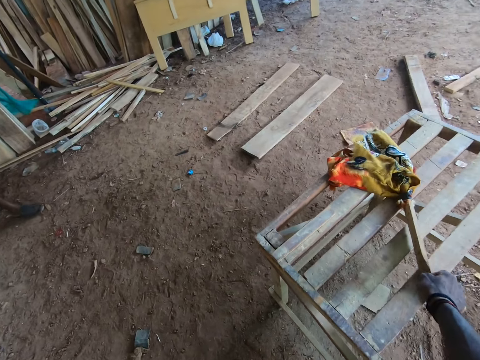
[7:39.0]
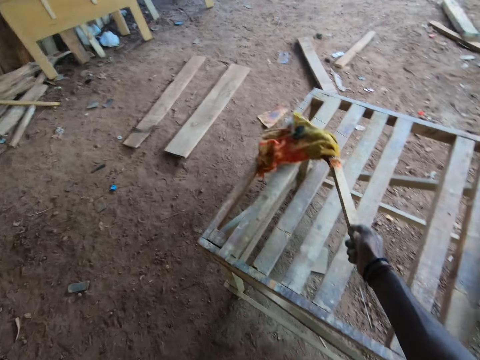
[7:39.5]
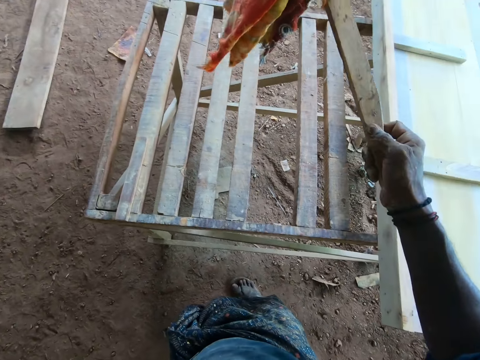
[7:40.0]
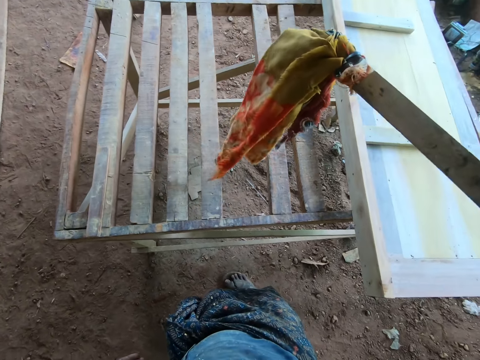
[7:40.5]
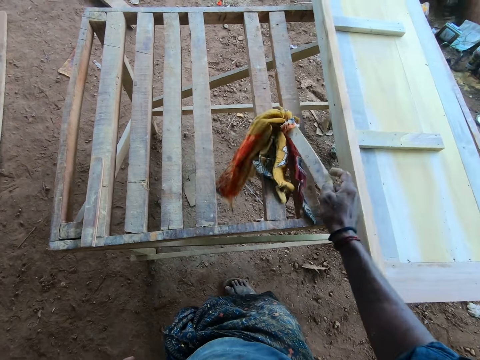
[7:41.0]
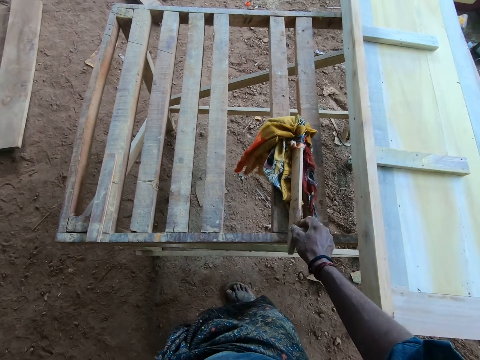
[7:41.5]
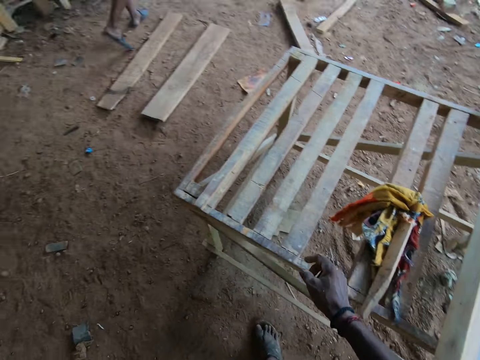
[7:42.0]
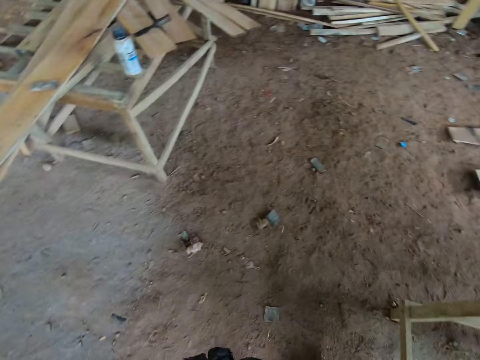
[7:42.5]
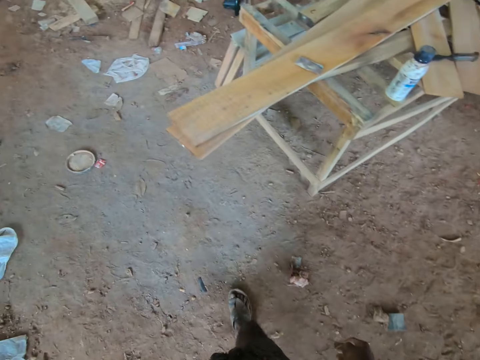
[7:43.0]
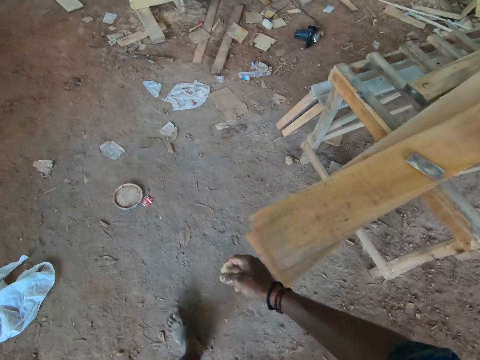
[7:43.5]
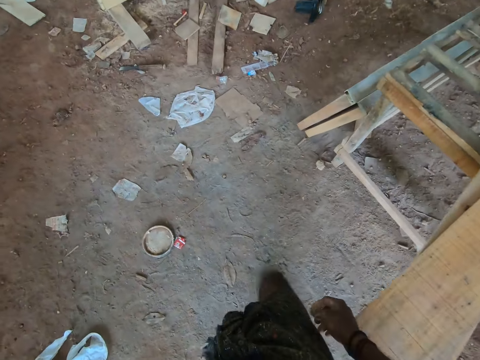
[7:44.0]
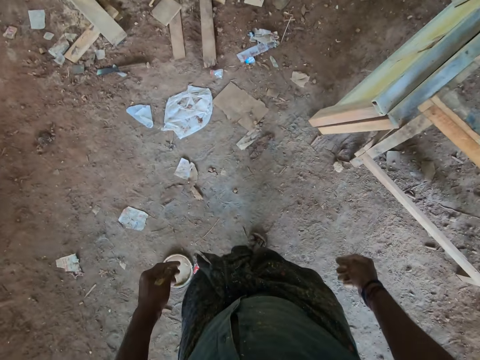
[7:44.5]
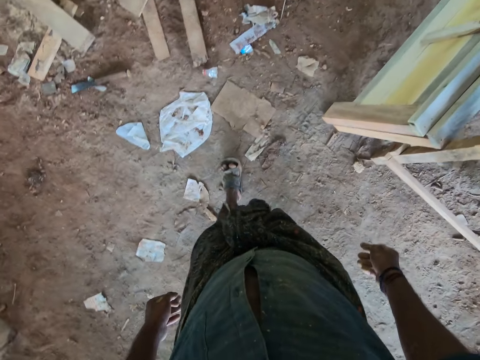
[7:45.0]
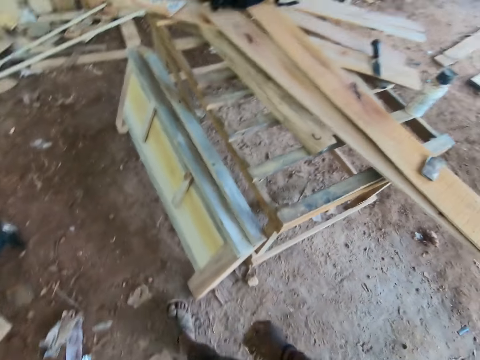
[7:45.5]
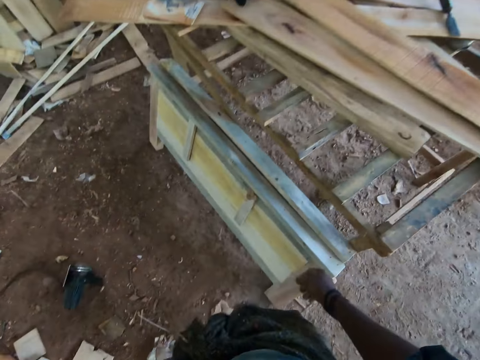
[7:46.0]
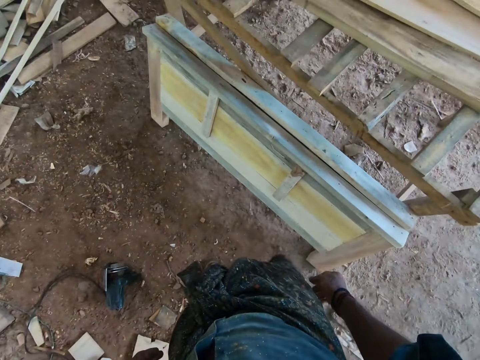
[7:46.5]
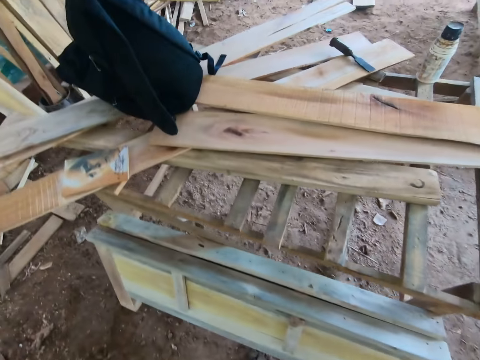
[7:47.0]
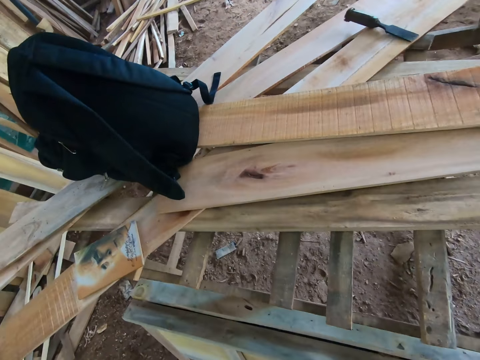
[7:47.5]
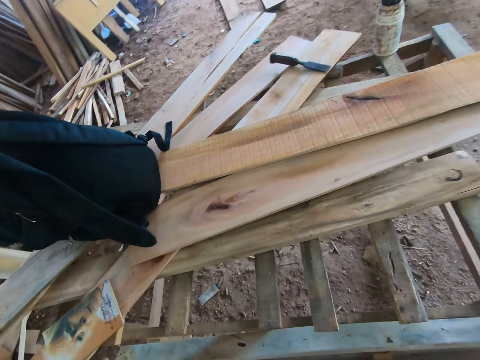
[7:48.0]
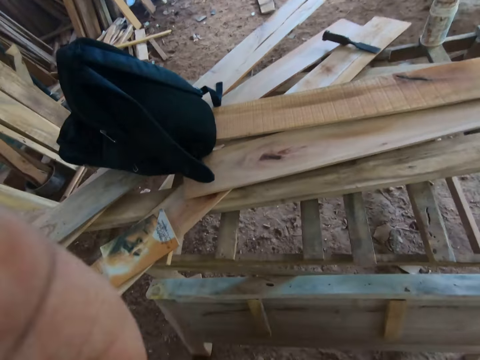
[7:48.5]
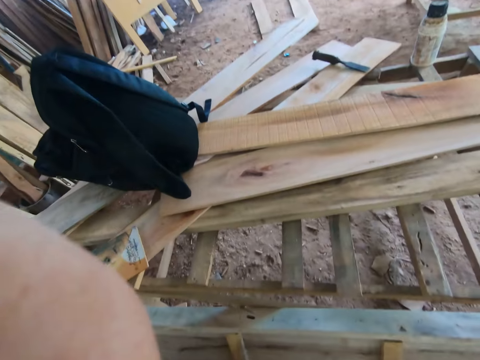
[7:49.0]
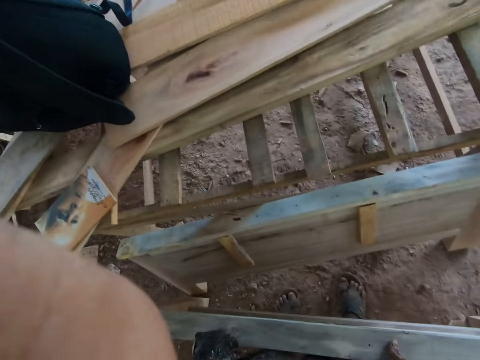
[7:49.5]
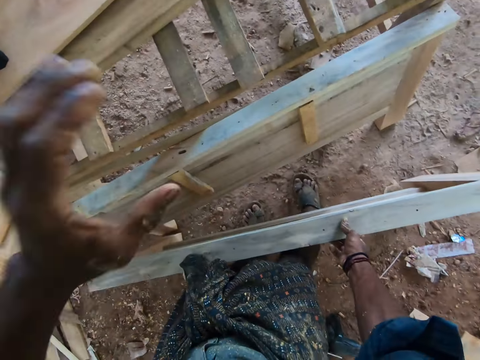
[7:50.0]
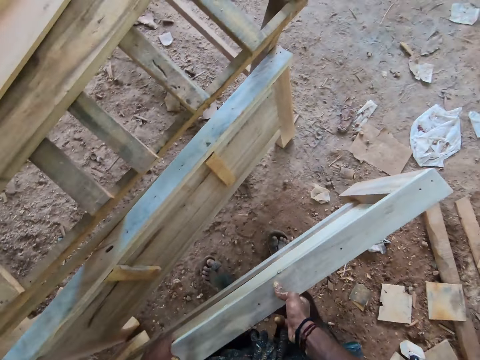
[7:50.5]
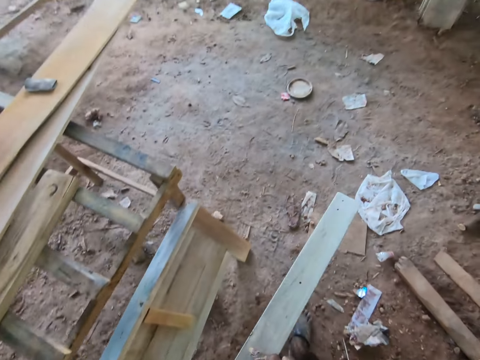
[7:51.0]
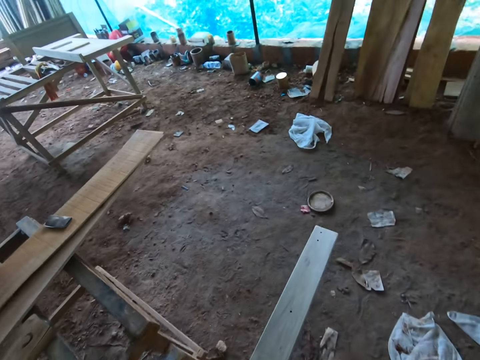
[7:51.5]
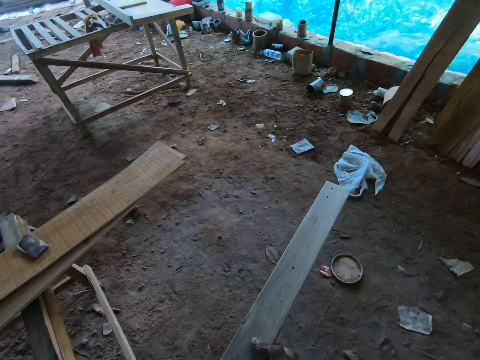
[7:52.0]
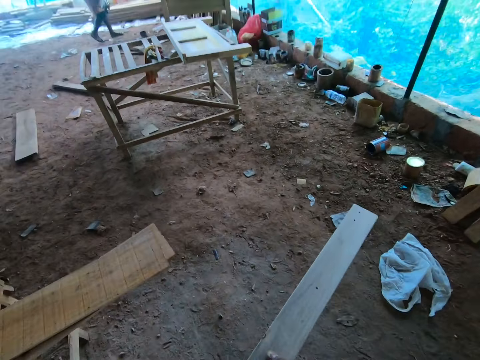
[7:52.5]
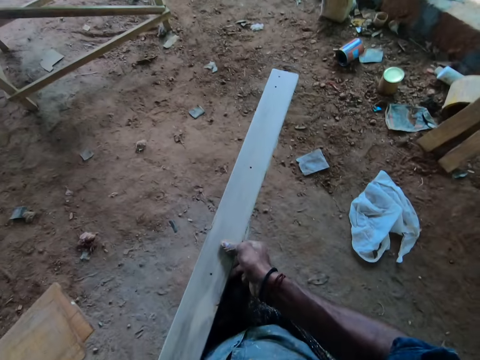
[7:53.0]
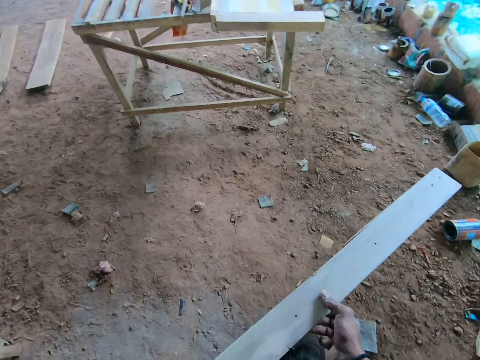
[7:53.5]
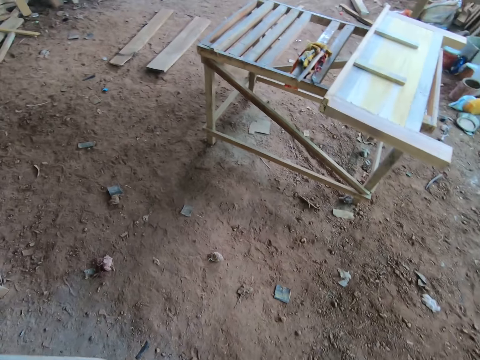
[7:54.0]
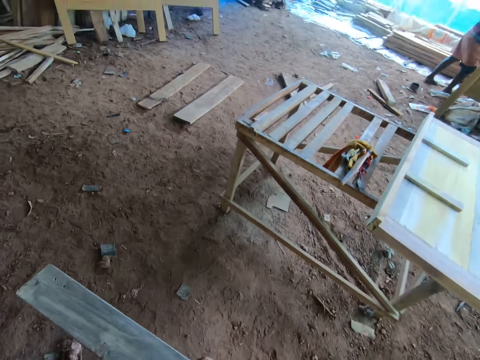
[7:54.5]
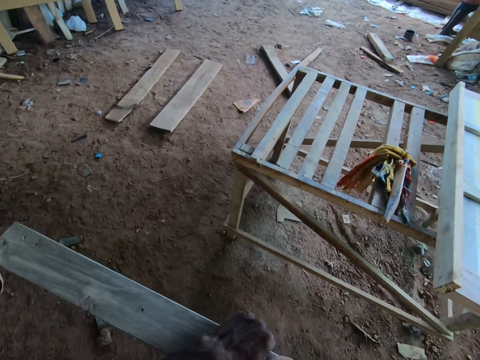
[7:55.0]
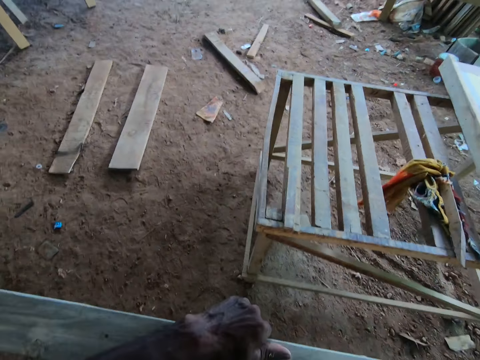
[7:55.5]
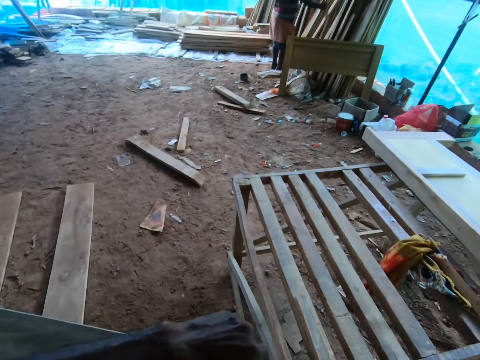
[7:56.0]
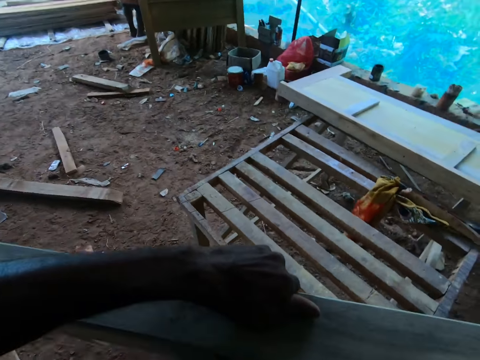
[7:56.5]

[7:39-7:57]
The camera wearer picks up a wooden dust remover with the right hand. They drop the wooden dust remover on the stand. They walk around. They touch the head with the left hand. They grab another timber board. They hold the wooden frame with both hands. They clear the throat. They carry the wooden frame with both hands.

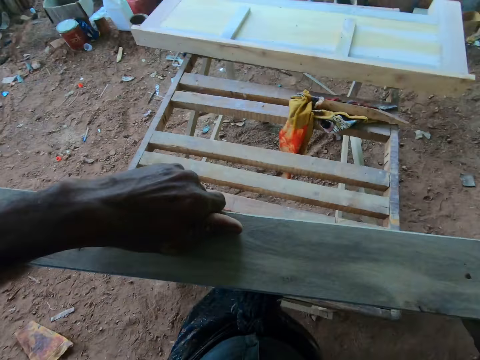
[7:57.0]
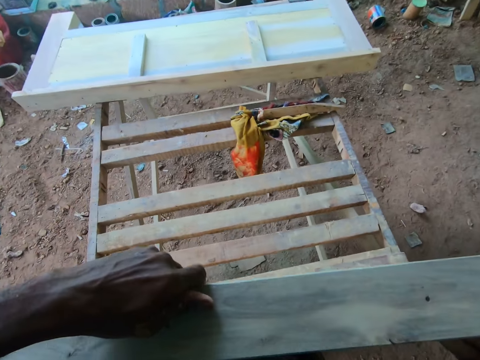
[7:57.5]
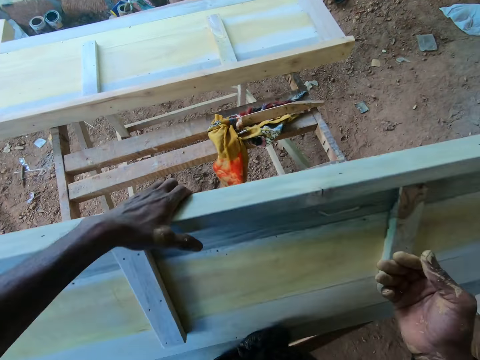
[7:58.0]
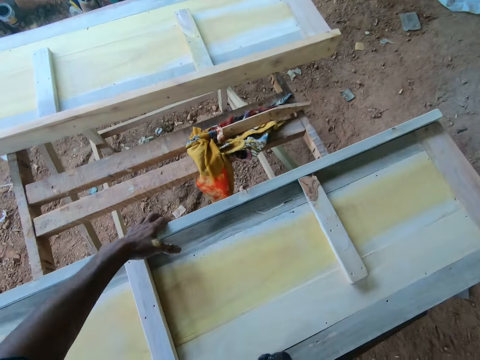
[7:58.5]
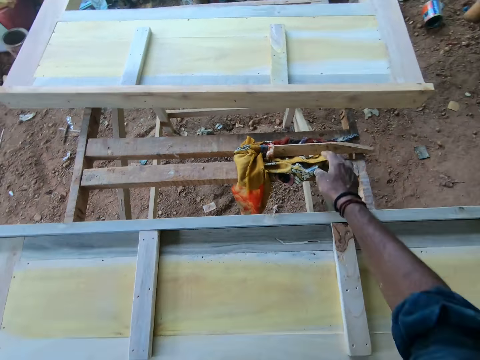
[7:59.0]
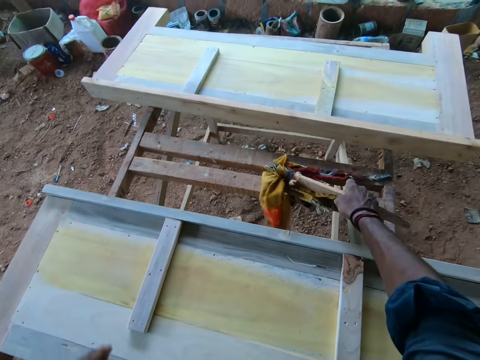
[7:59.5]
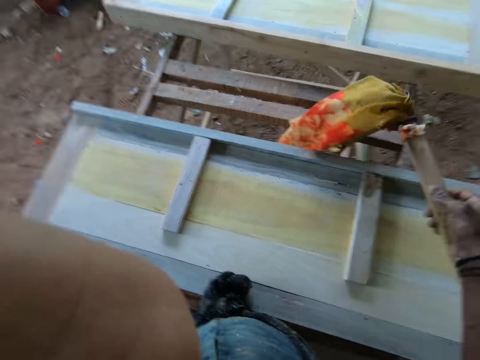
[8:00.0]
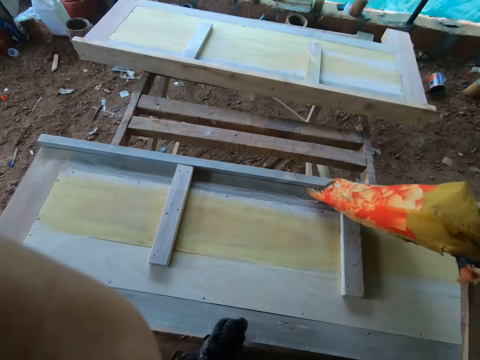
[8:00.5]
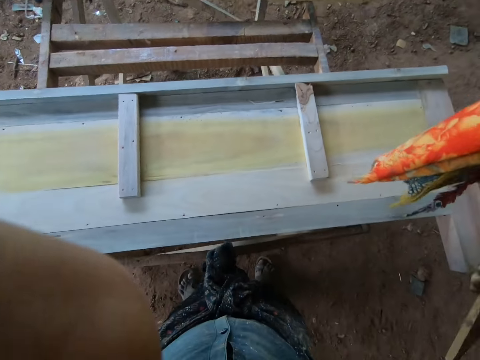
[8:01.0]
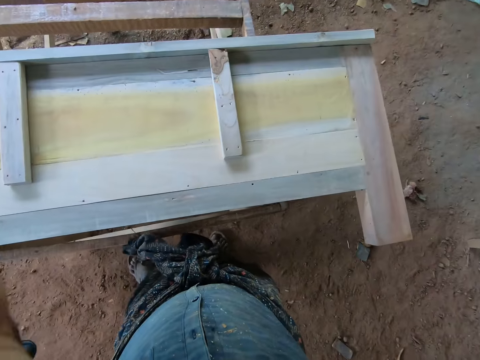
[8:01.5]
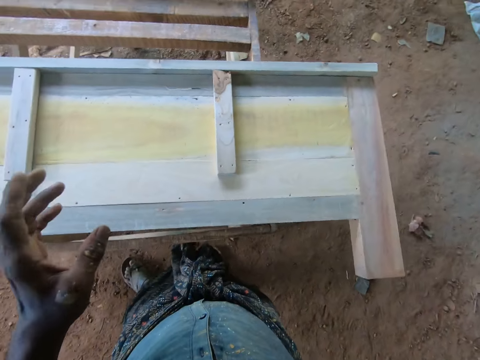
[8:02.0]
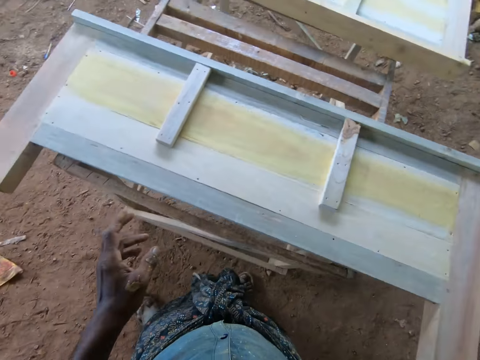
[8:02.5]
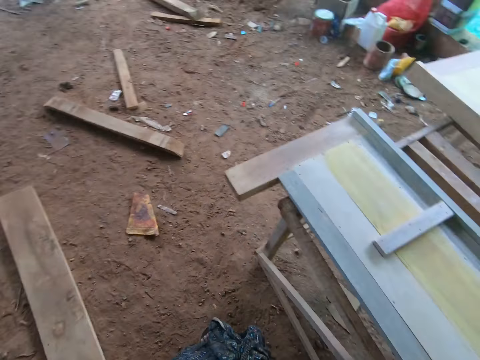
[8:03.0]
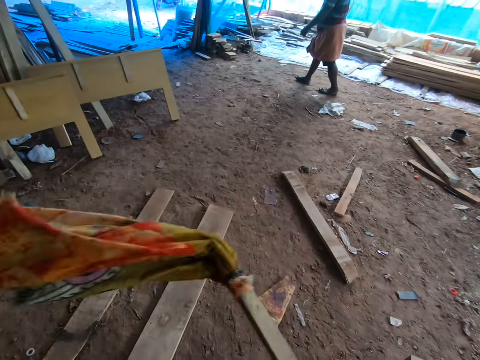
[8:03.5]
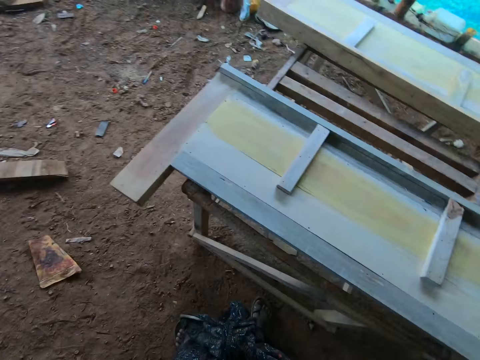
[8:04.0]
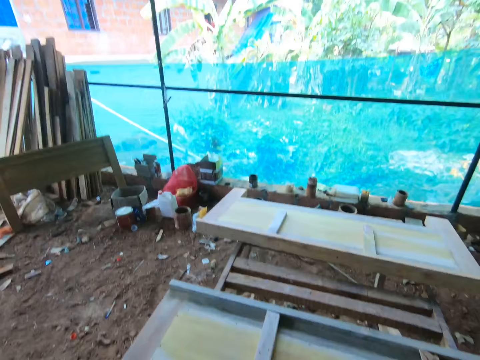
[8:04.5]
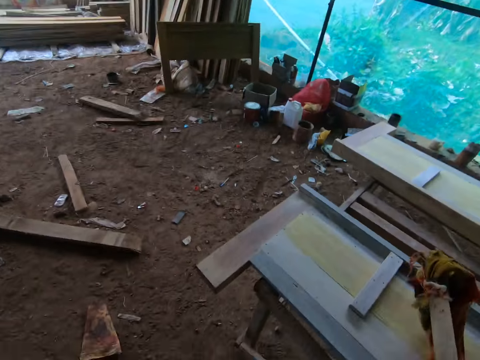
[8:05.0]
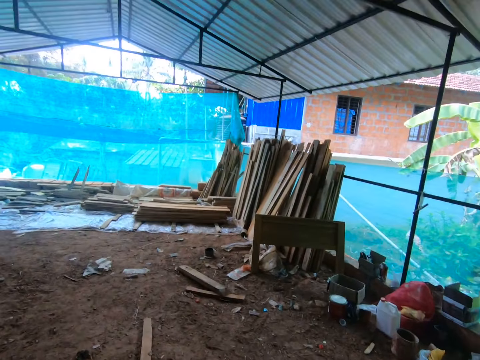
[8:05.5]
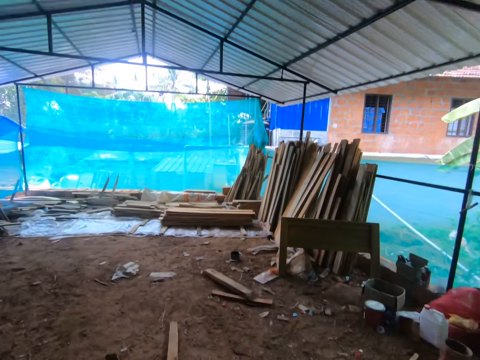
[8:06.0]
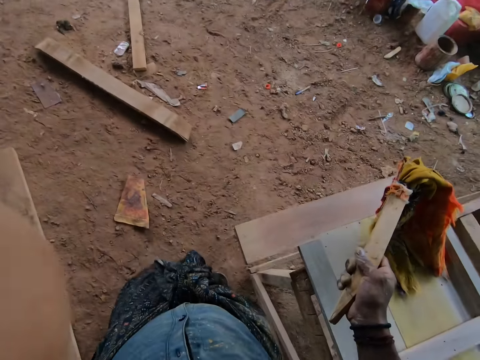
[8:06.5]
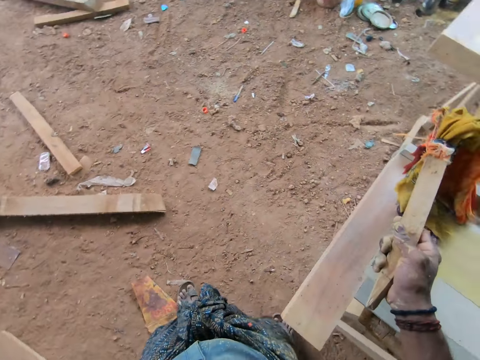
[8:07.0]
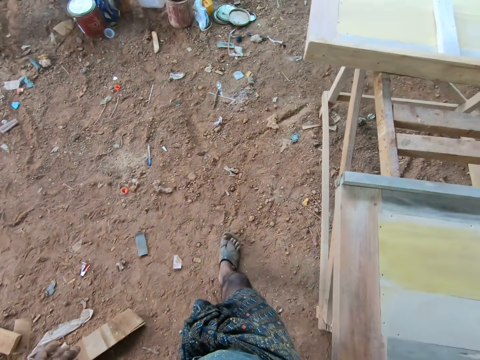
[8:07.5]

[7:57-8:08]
The camera wearer drops the wooden frame on the stand. They hold a wooden dust remover with the right hand. They take a duster. They adjust the camera. They dust off the wooden frame with the dust remover.
